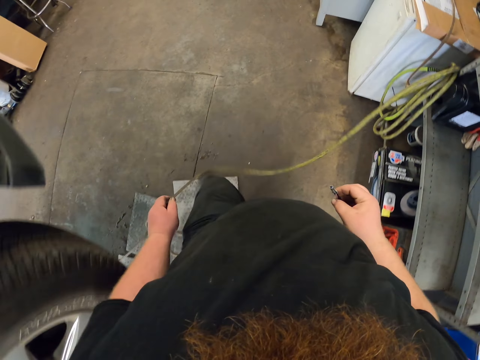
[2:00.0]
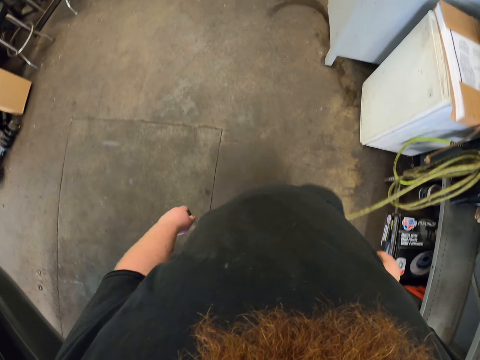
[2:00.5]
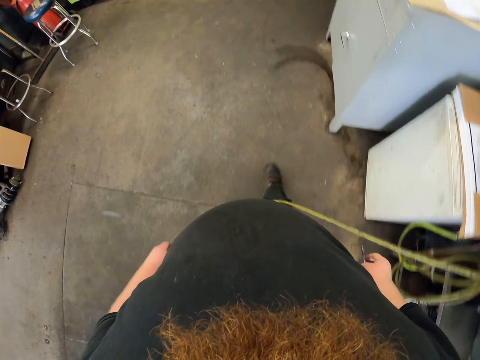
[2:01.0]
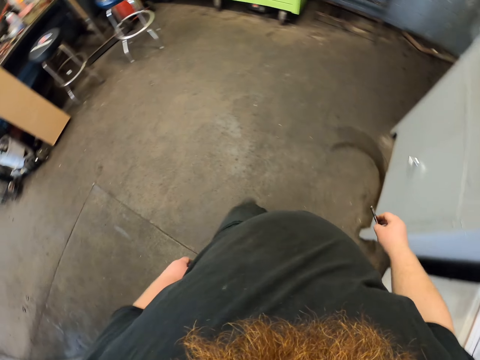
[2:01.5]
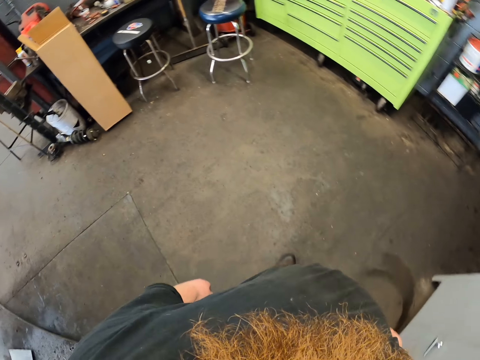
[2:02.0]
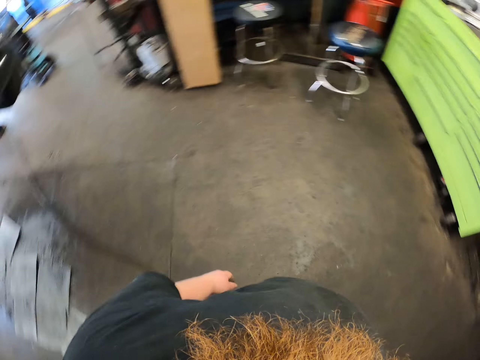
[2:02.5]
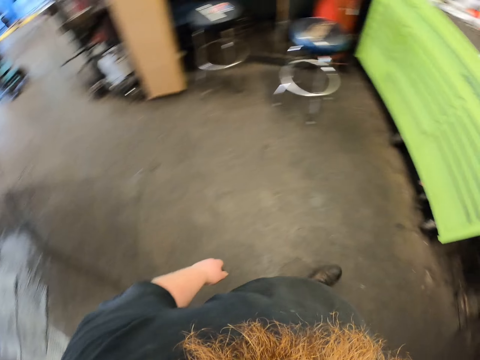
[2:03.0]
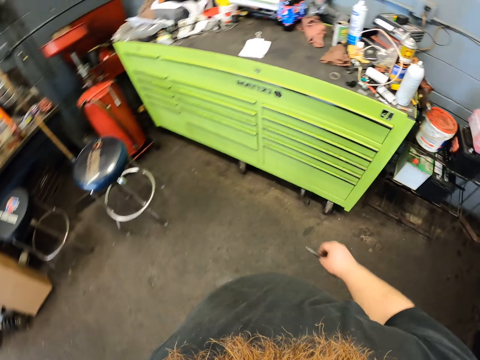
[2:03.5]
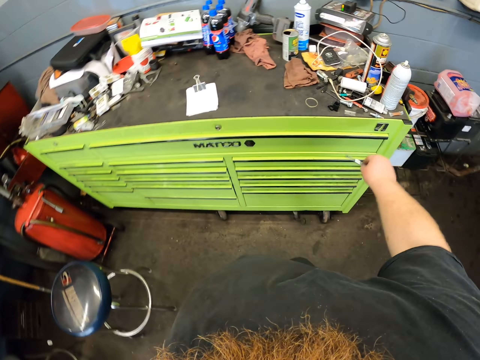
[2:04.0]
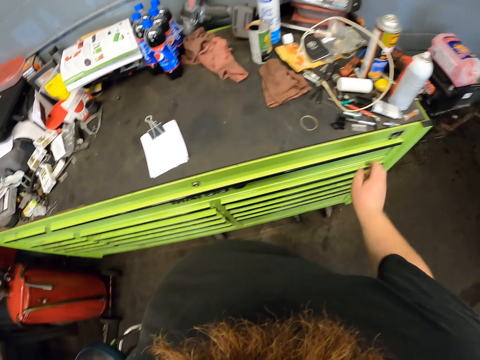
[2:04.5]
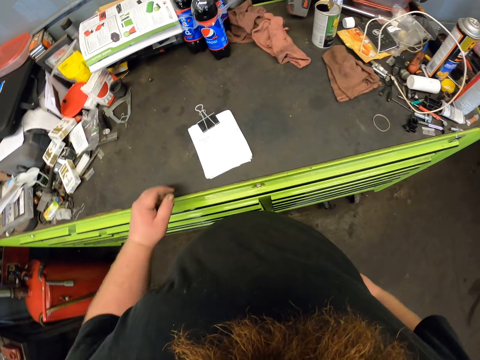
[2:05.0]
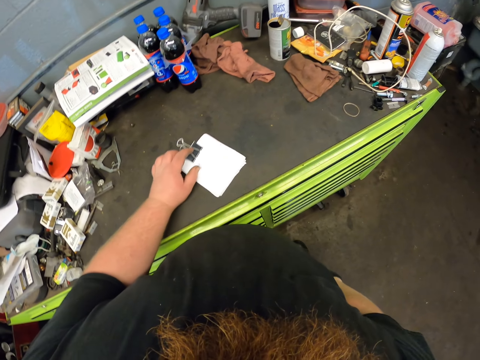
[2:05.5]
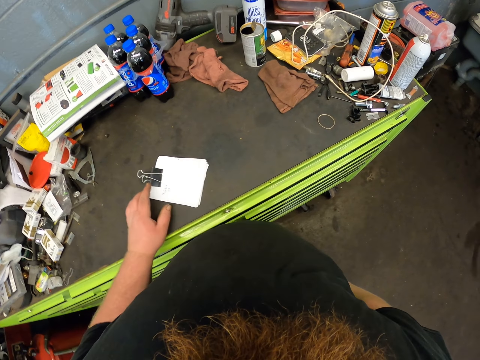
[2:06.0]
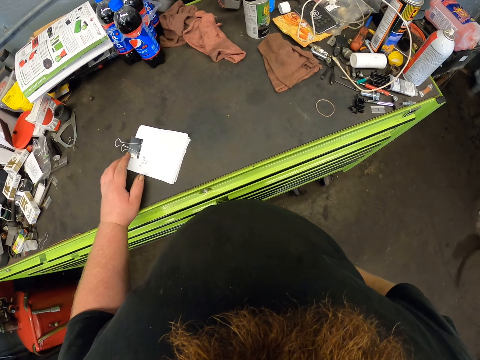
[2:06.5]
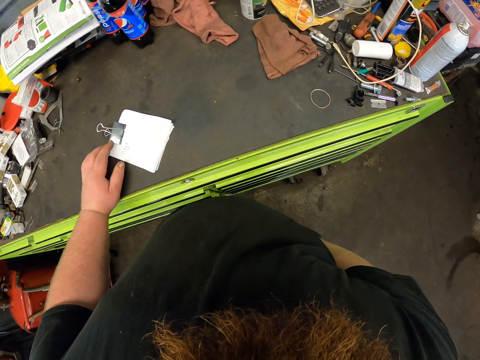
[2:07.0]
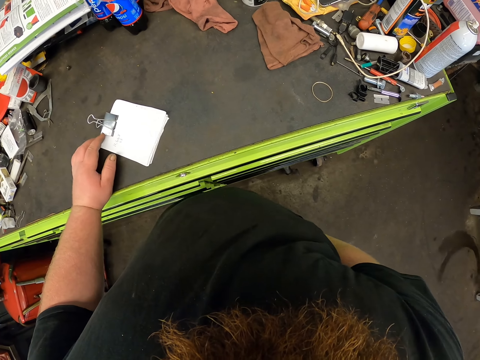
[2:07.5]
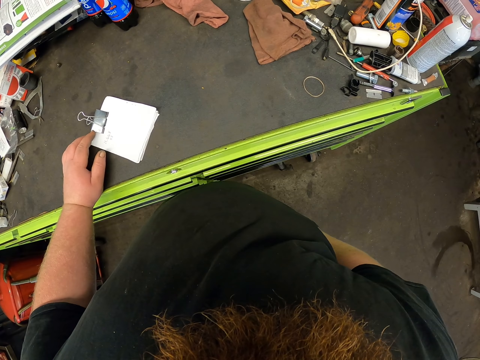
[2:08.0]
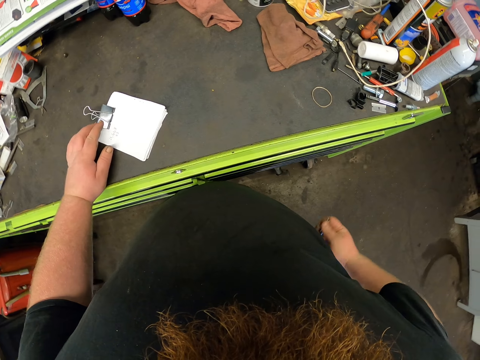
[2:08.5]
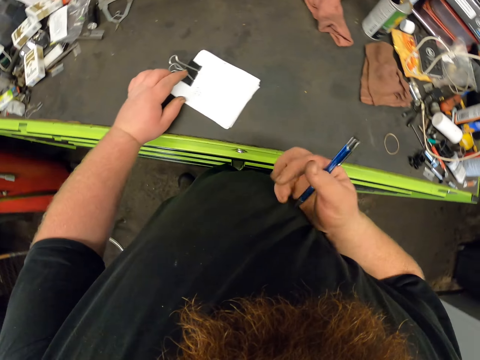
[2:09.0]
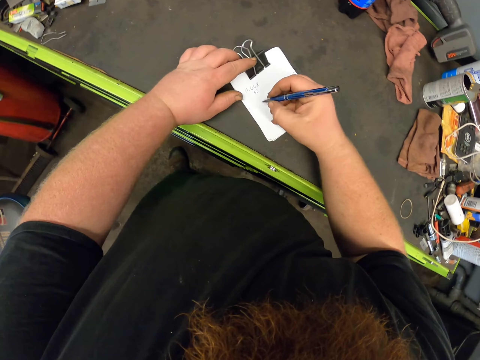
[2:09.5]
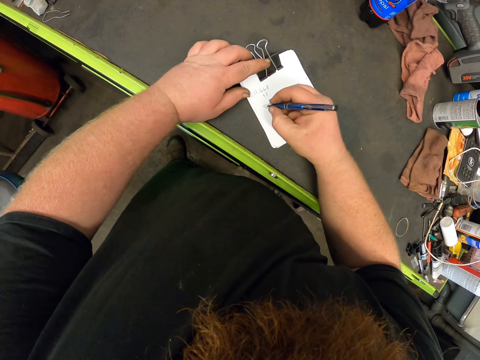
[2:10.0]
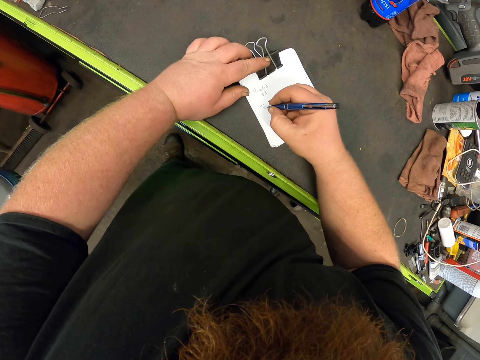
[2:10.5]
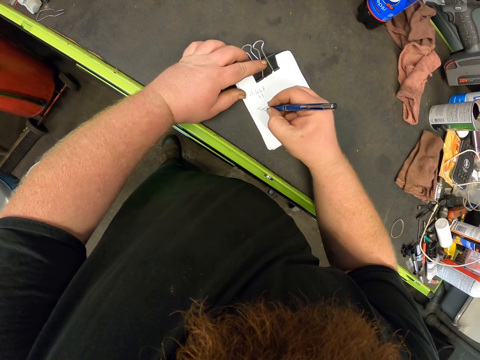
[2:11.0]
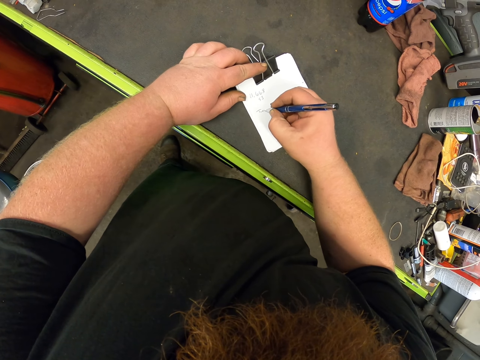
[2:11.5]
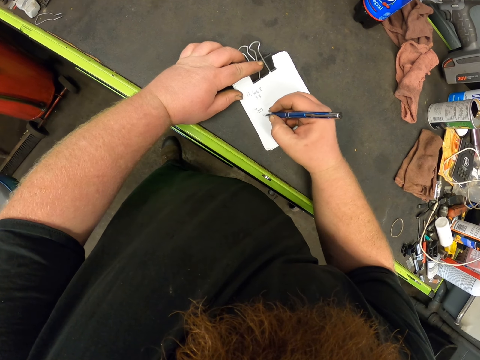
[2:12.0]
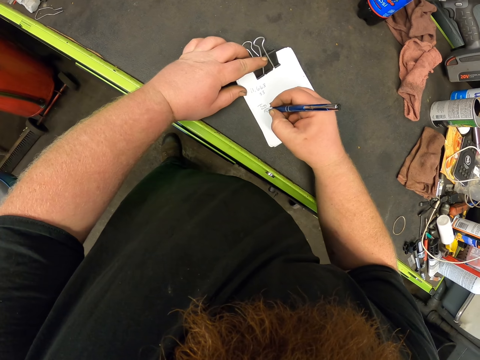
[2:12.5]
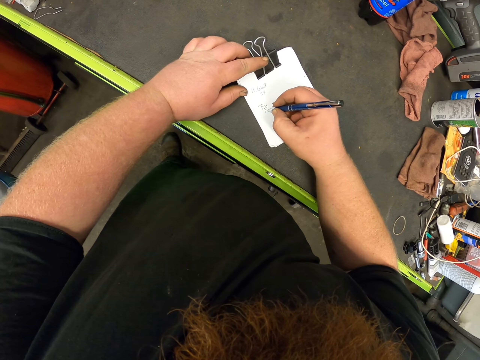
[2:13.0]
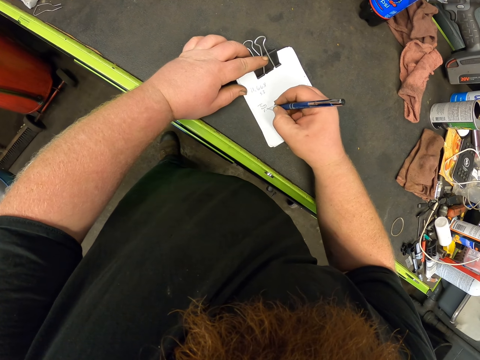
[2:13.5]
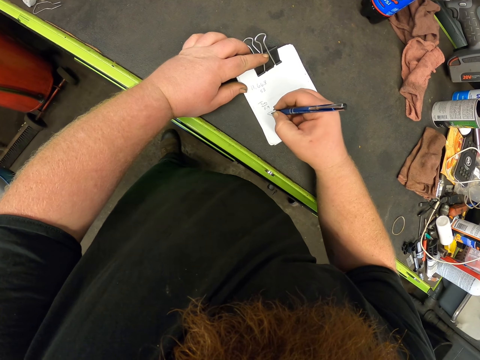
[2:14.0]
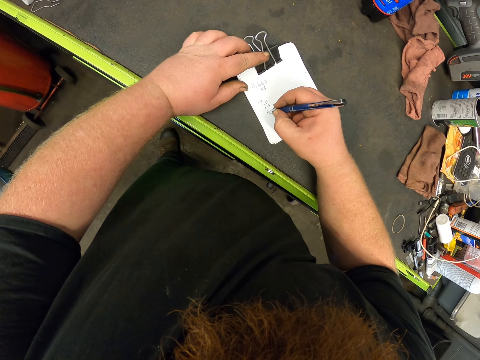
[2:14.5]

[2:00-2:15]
The camera wearer walks in the room. They put the tire tread gauge on the table. They hold a clipboard. They remove the pen in the pocket. They hold the pen. They write on the book.

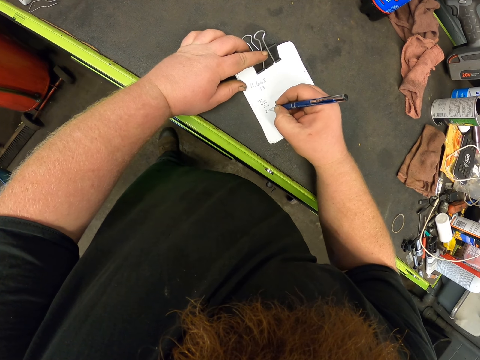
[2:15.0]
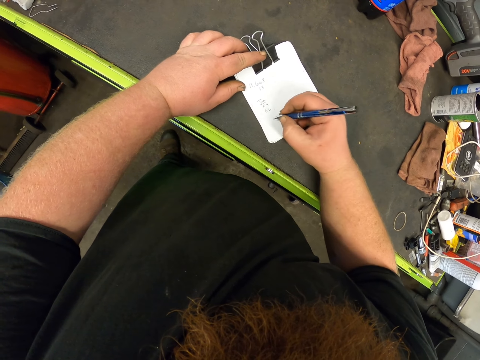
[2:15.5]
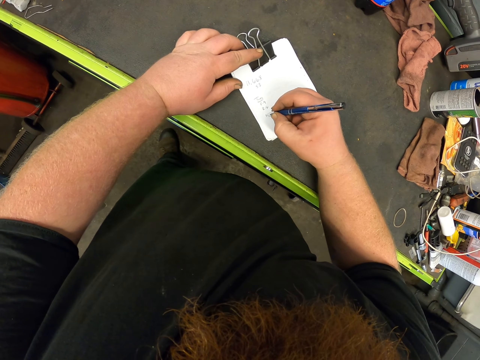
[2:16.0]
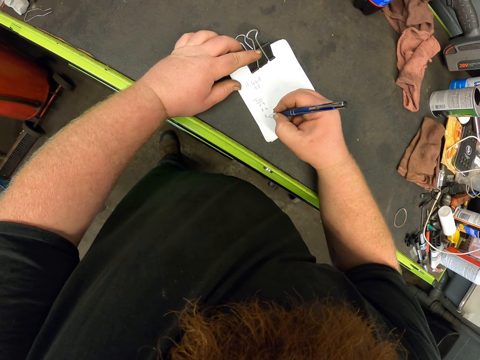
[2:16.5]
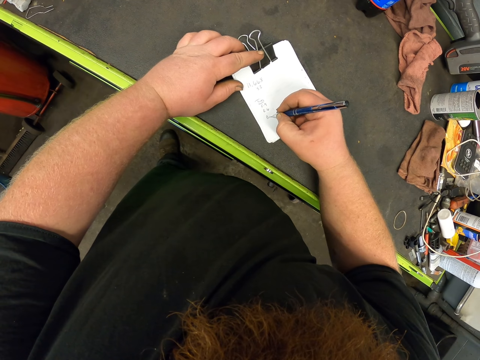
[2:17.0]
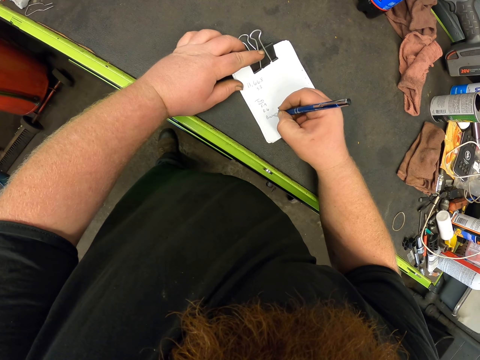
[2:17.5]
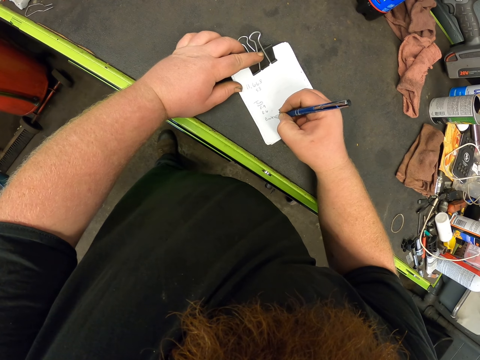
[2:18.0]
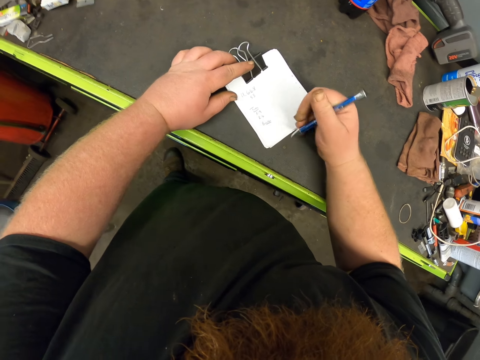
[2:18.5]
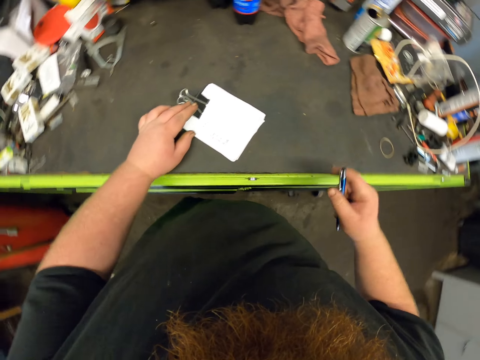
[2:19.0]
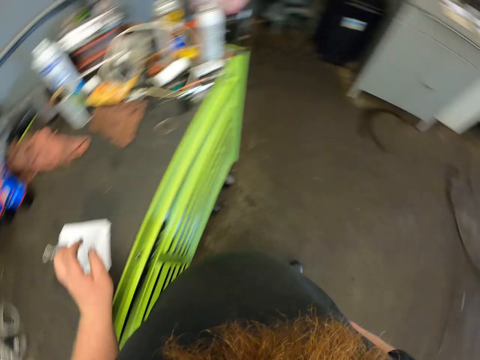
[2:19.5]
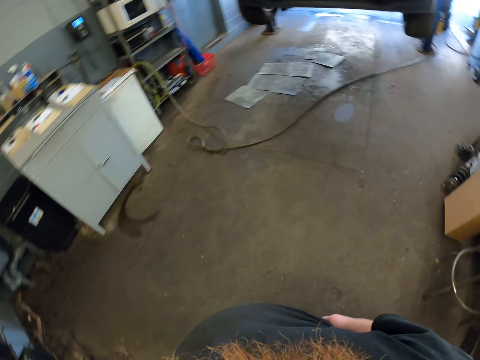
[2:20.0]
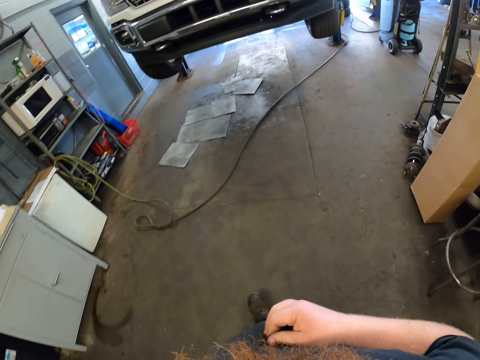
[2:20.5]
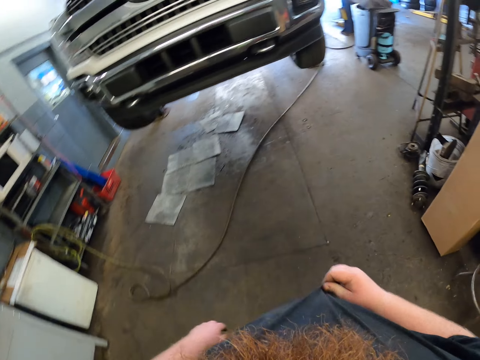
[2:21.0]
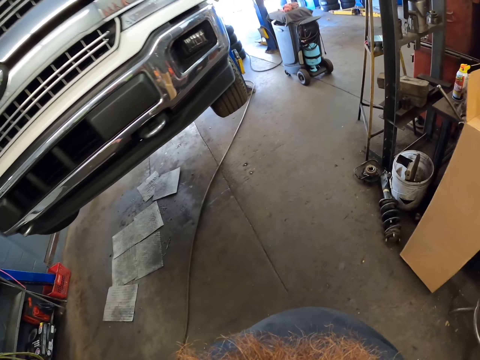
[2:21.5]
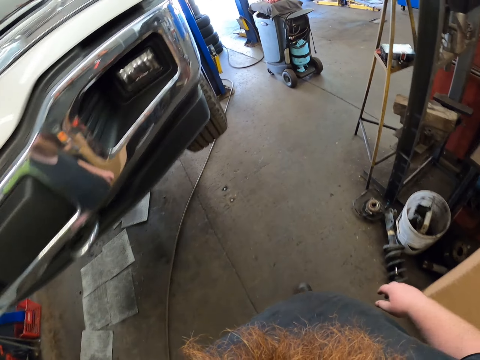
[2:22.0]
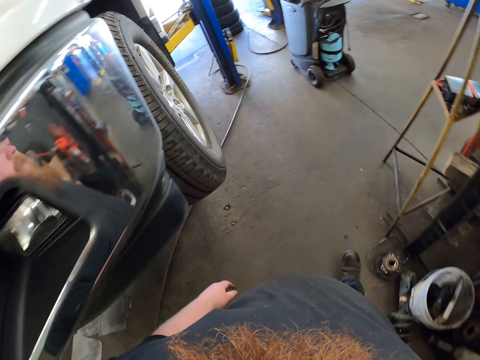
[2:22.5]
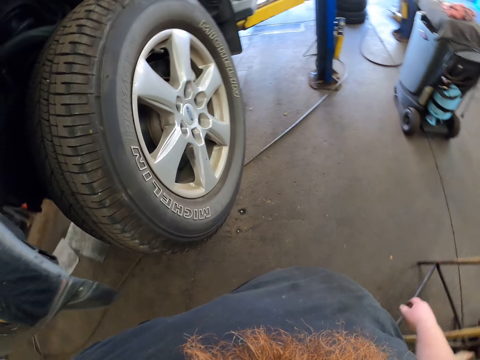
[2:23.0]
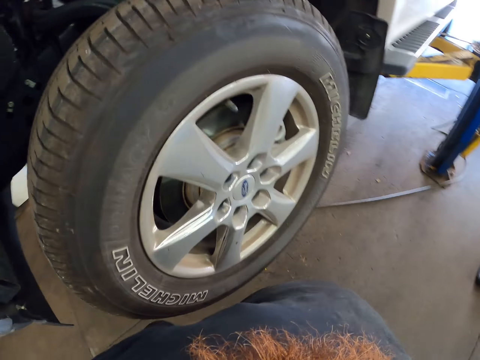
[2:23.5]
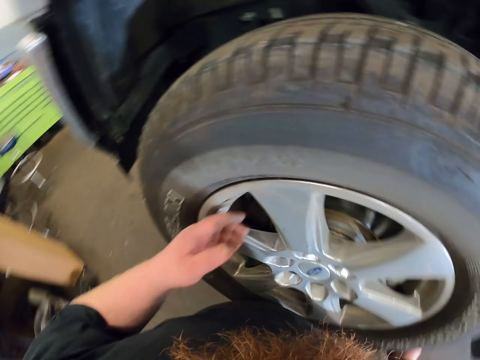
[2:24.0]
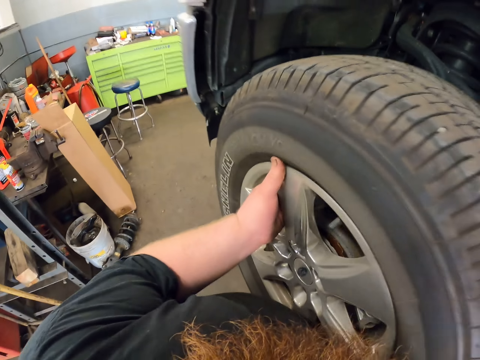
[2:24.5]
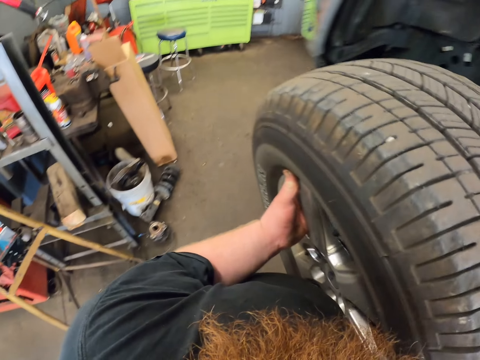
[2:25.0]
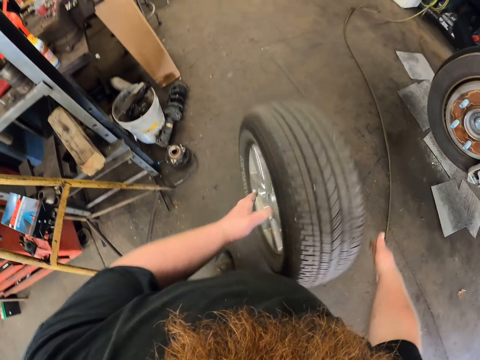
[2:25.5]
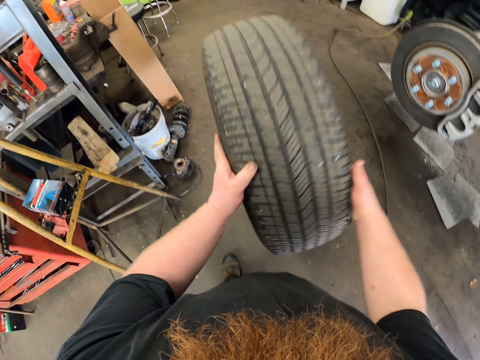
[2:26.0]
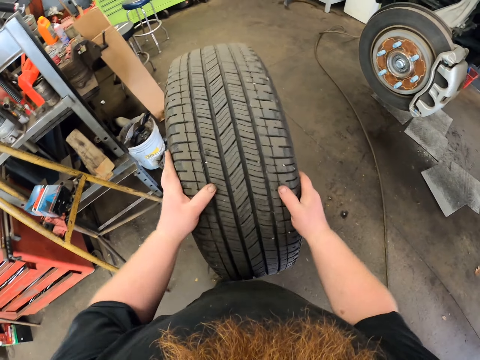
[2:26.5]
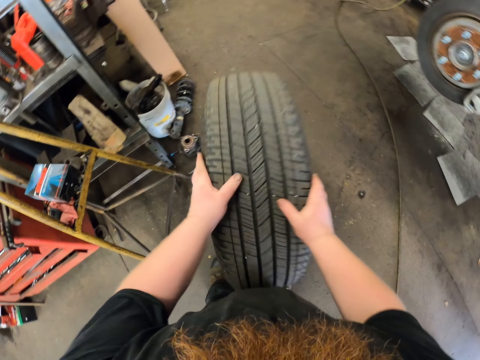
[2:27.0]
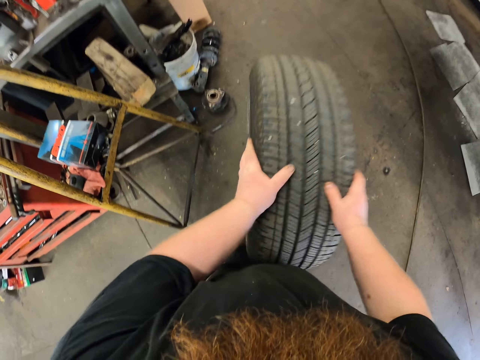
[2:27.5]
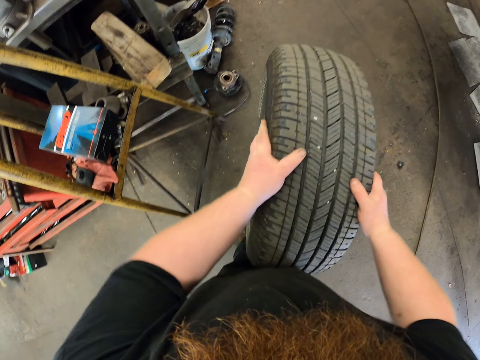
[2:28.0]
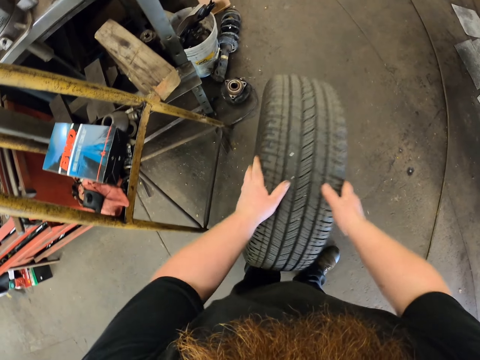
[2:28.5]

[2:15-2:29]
The camera wearer puts the pen in the pocket. They walk in the room and adjust the shirt. They remove the vehicle tyre. They drop the tyre down.
